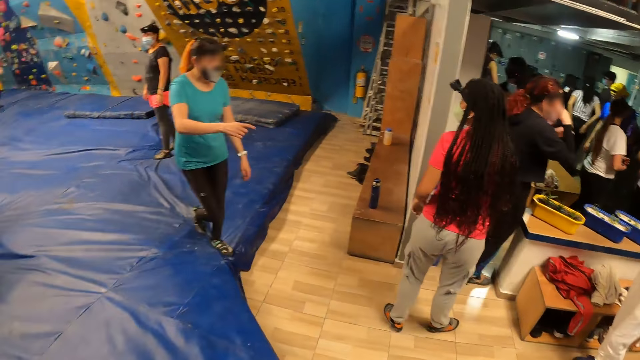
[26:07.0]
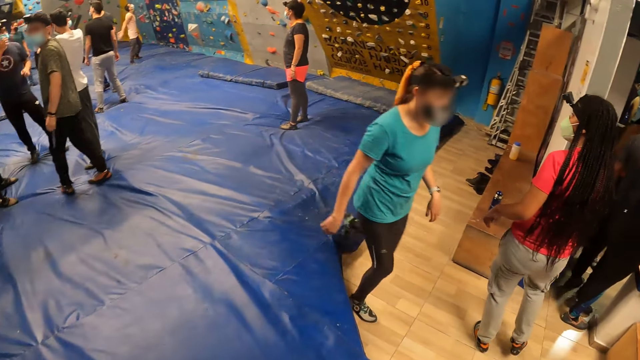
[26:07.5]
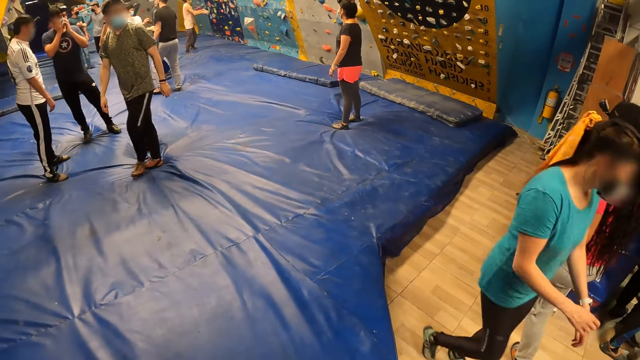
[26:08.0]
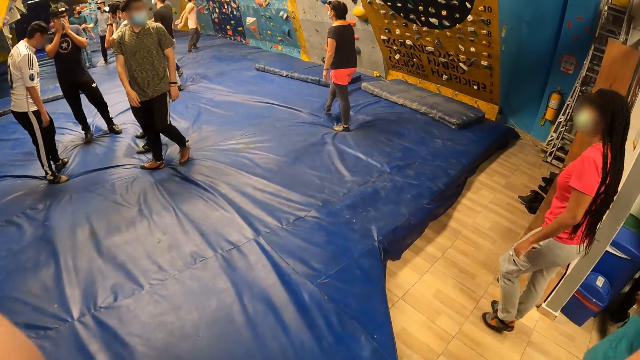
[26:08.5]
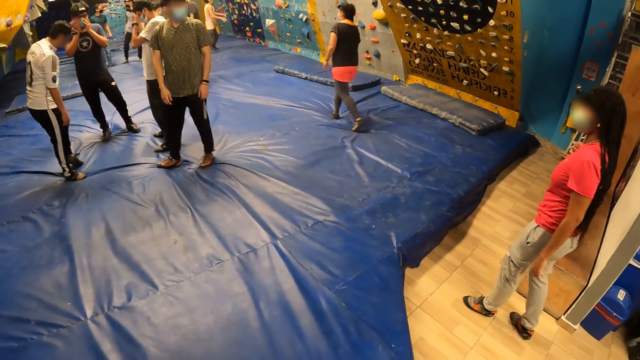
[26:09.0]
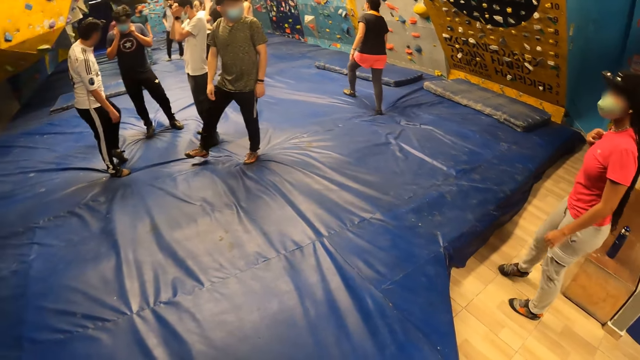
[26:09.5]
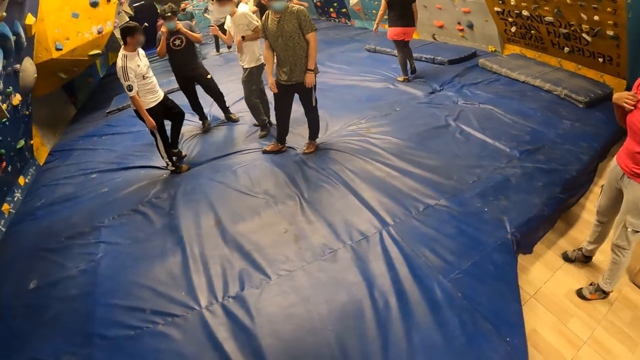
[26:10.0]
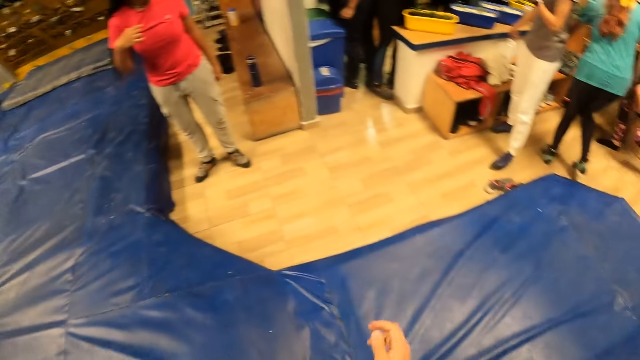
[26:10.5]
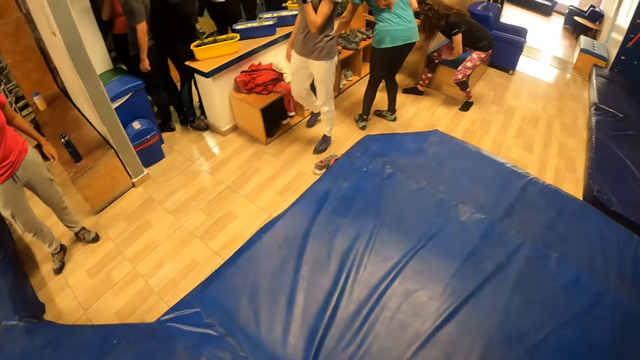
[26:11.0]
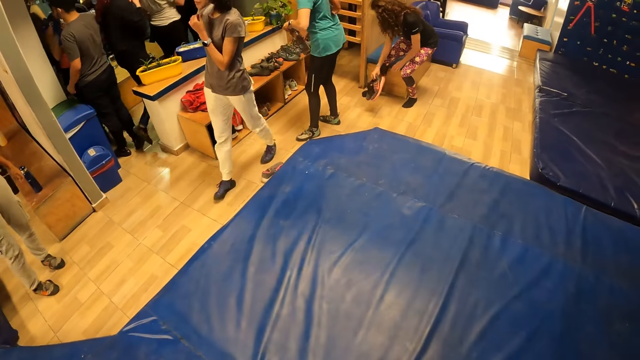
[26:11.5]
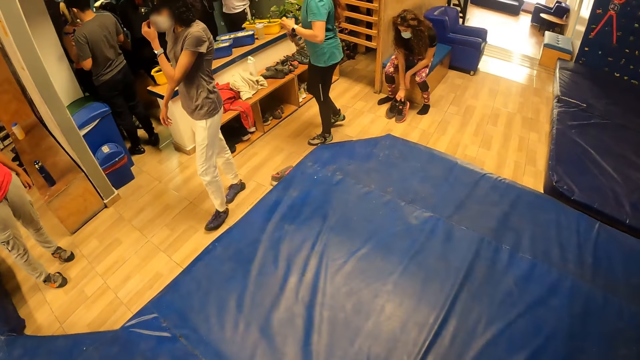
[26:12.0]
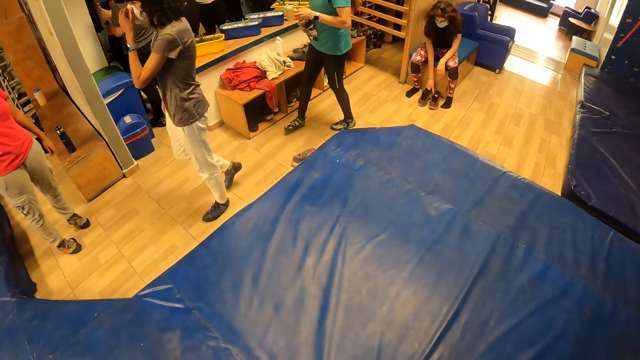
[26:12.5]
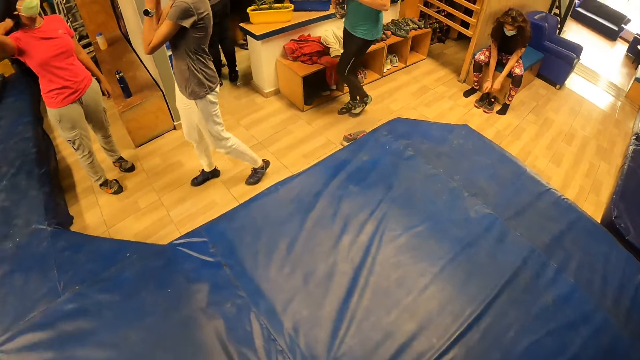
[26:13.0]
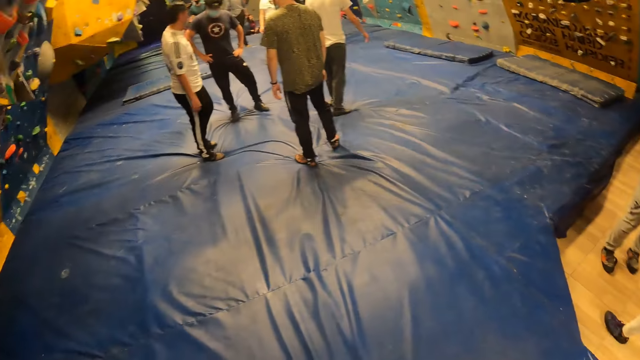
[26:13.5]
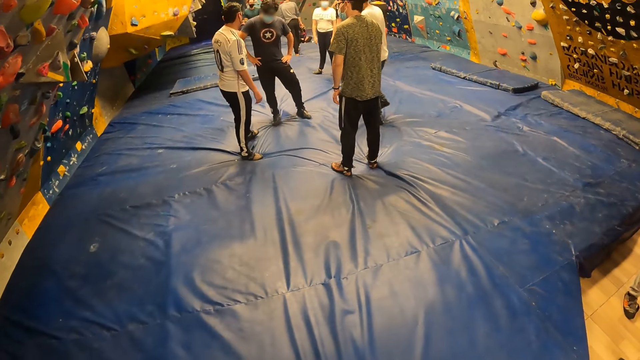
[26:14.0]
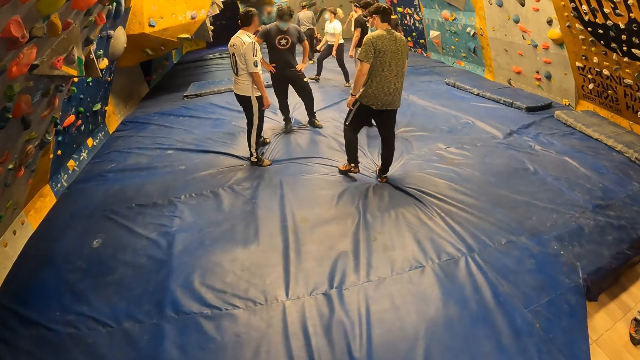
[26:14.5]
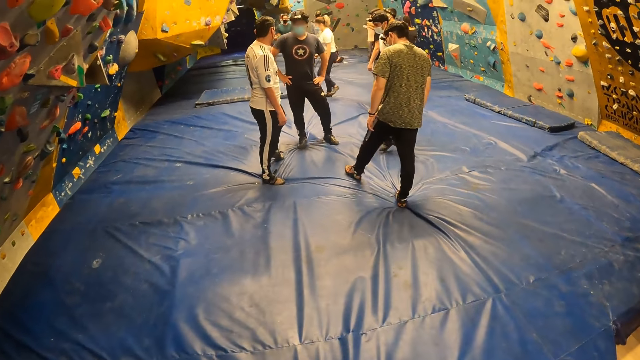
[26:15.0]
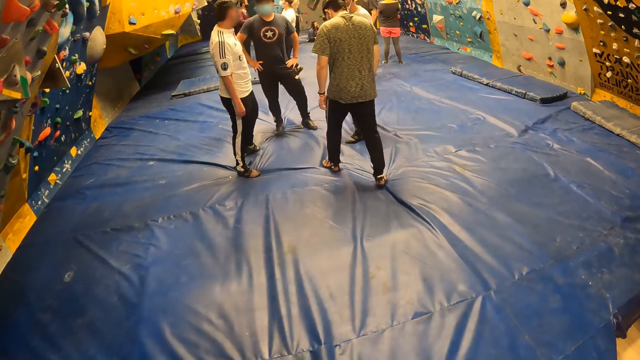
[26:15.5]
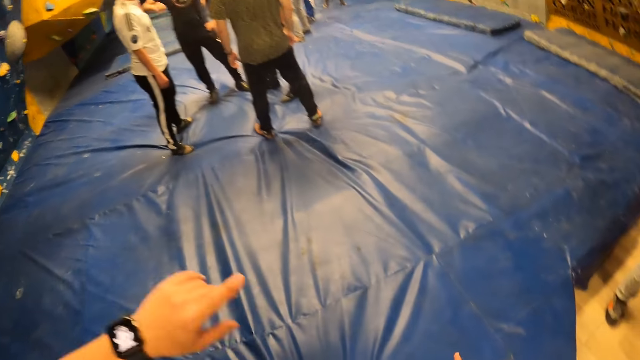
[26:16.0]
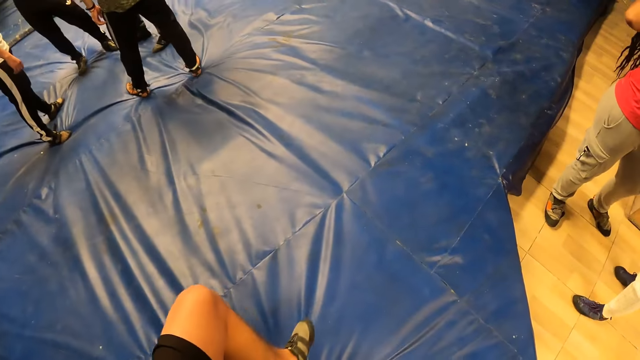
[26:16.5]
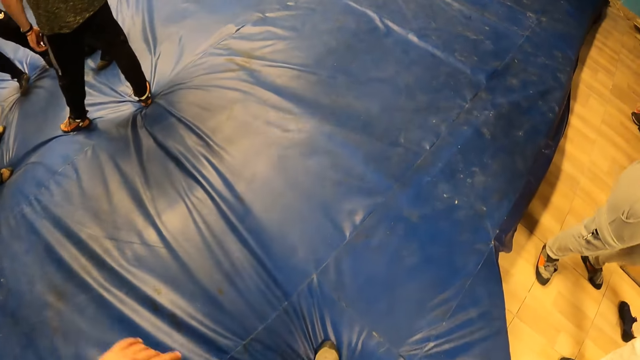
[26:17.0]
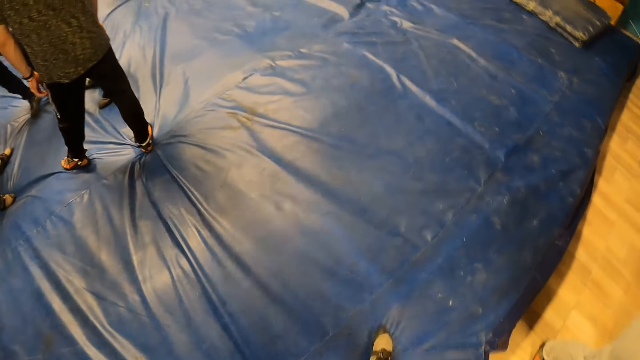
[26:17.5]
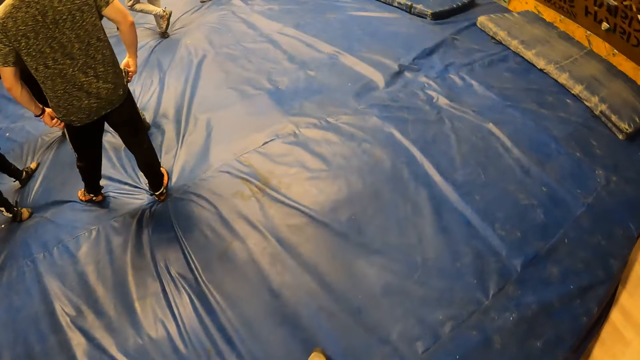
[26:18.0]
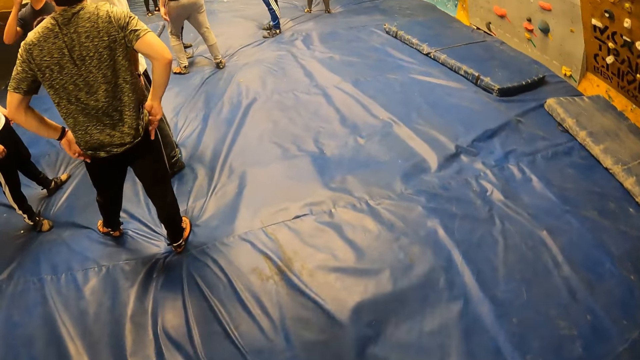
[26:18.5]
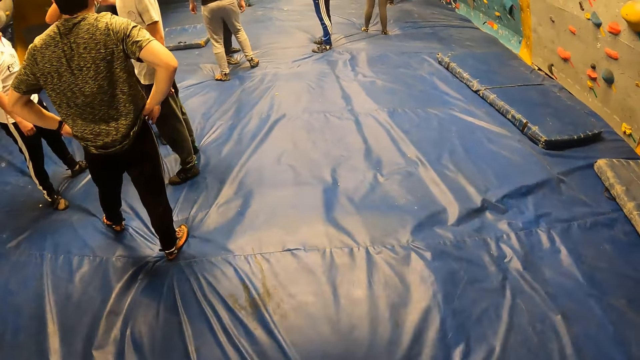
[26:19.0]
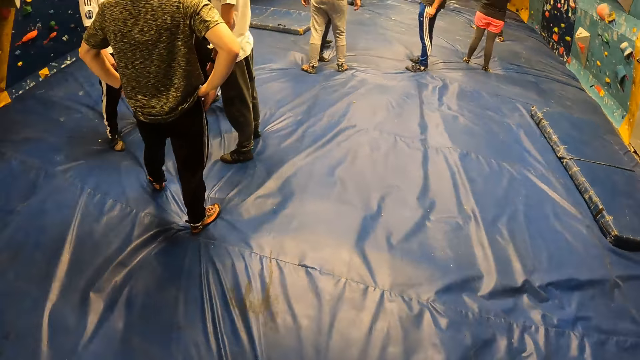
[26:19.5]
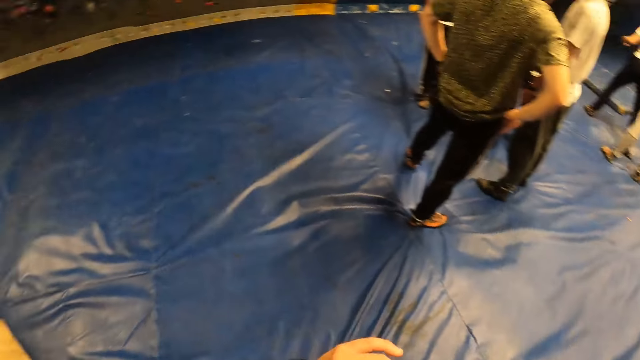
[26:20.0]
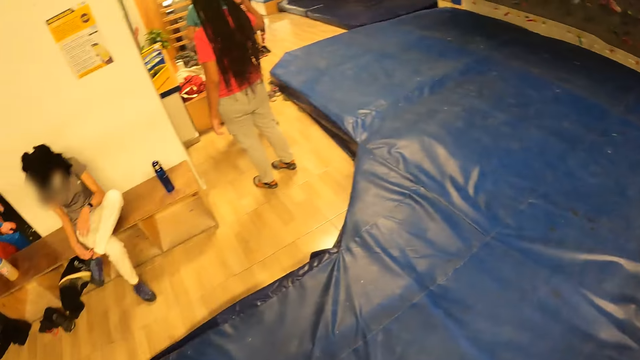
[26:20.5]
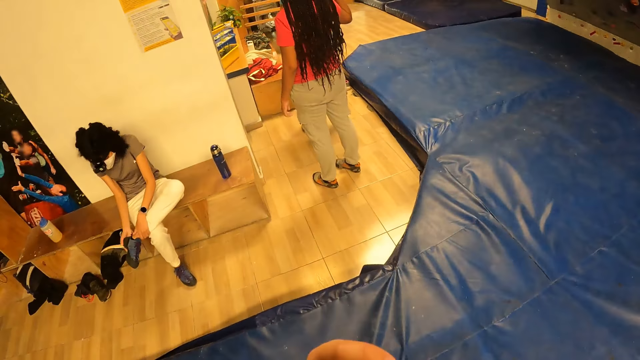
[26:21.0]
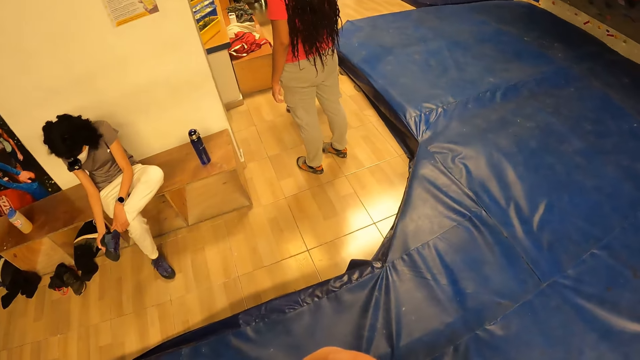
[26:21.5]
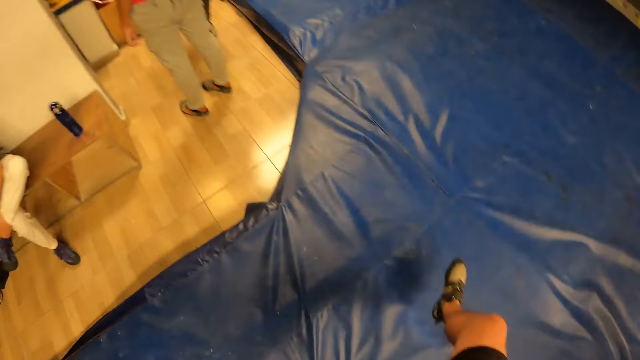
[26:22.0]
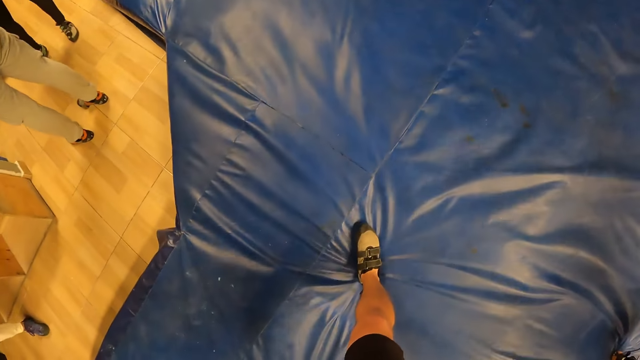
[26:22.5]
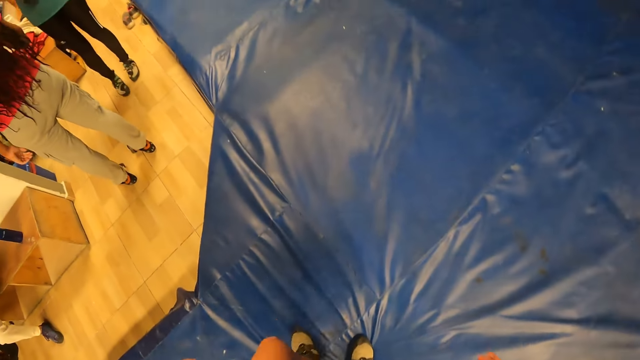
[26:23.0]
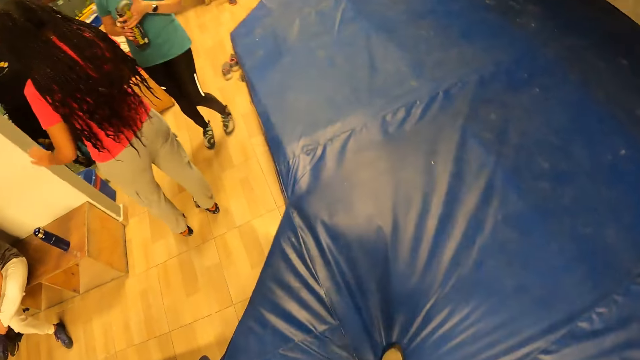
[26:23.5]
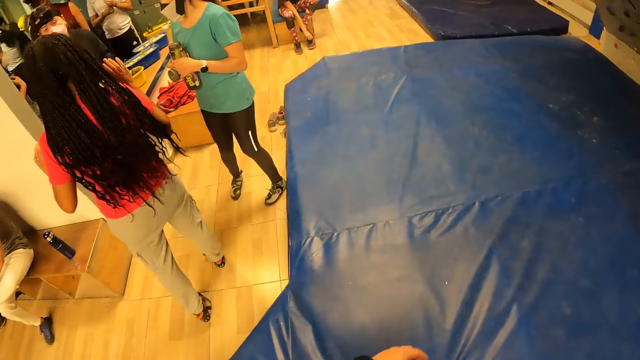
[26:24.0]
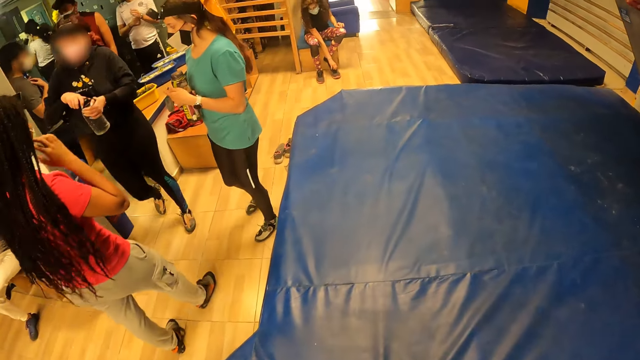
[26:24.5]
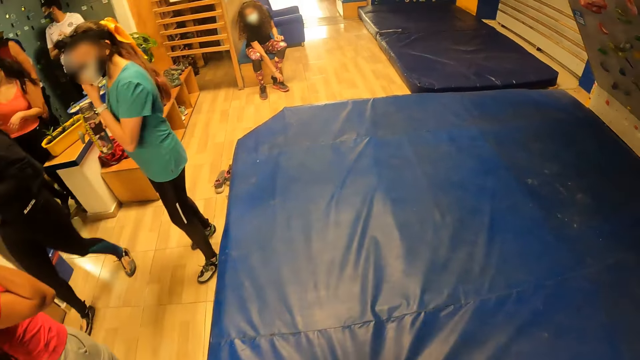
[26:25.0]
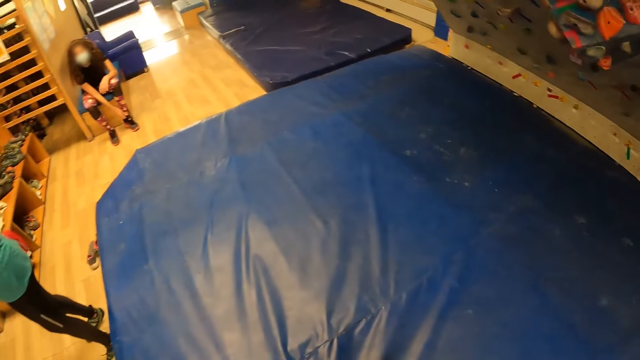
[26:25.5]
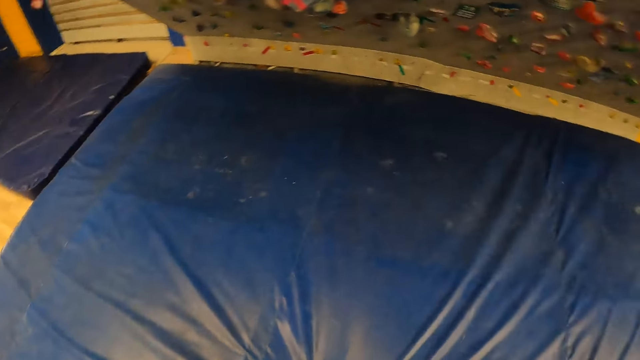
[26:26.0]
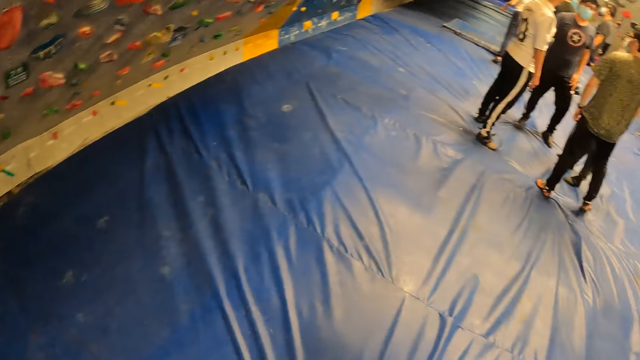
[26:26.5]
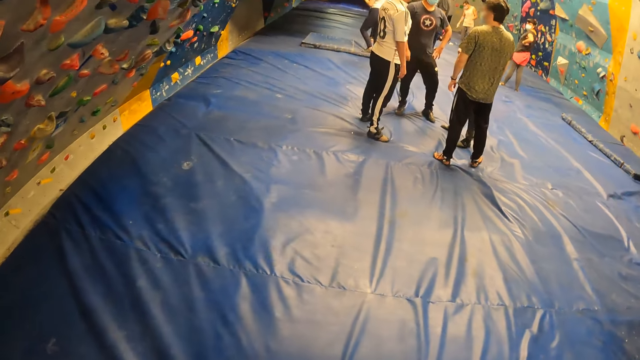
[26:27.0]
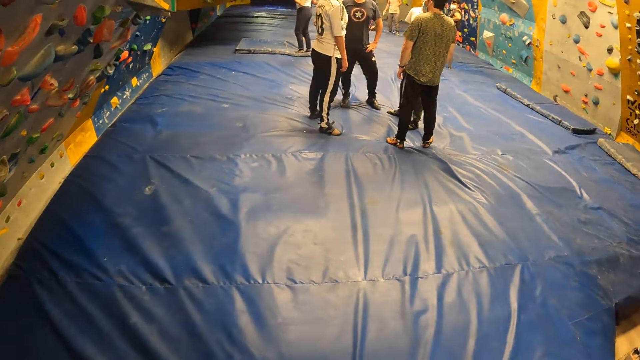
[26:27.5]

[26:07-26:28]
The camera wearer walks in the gaming room. They look around. They walk in the gaming room.
